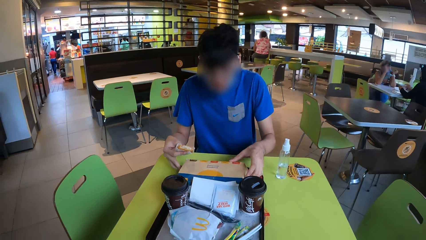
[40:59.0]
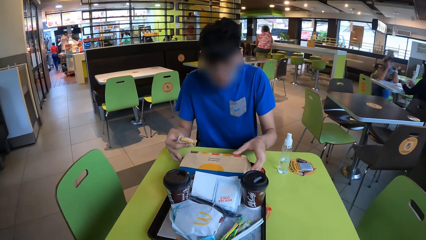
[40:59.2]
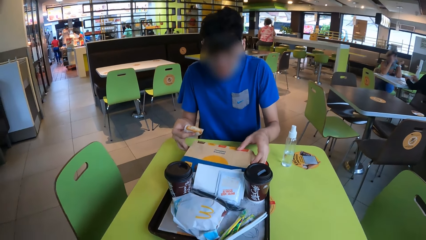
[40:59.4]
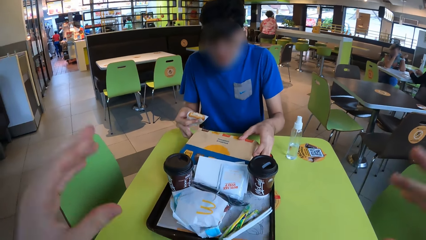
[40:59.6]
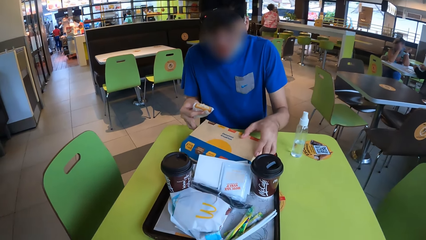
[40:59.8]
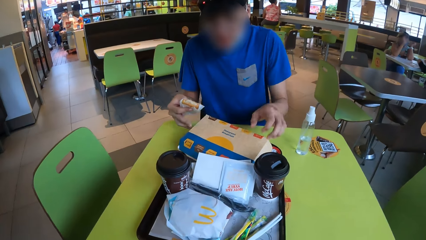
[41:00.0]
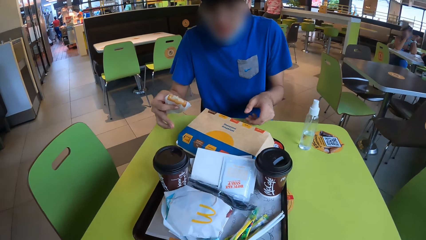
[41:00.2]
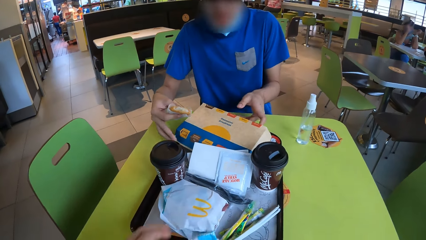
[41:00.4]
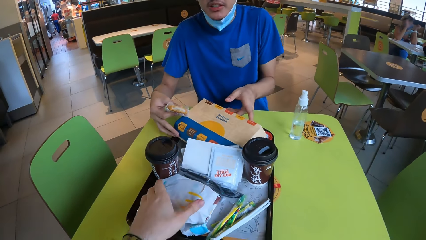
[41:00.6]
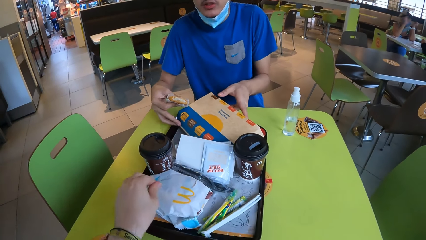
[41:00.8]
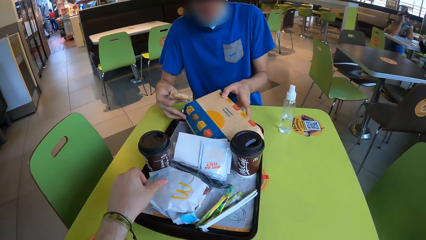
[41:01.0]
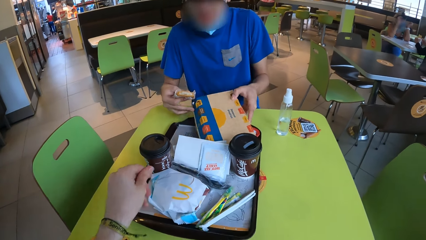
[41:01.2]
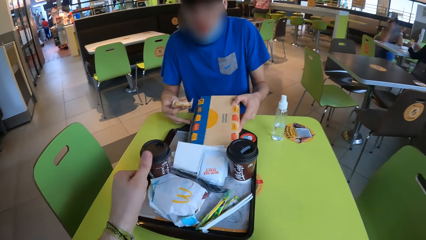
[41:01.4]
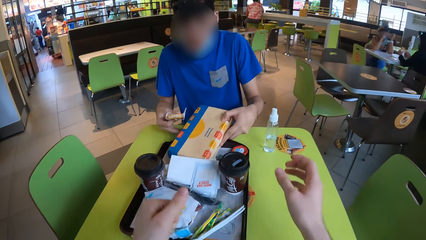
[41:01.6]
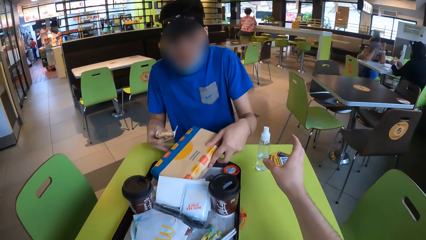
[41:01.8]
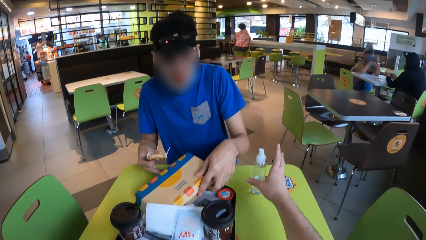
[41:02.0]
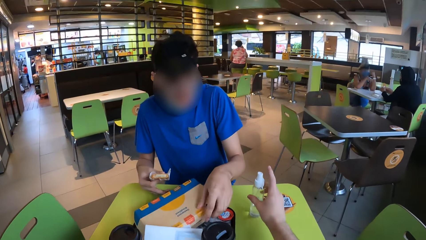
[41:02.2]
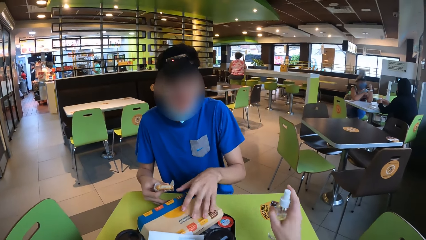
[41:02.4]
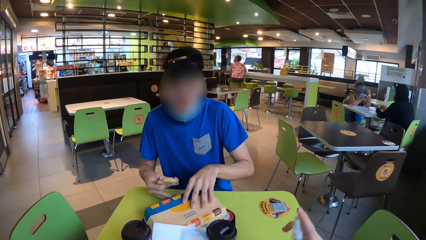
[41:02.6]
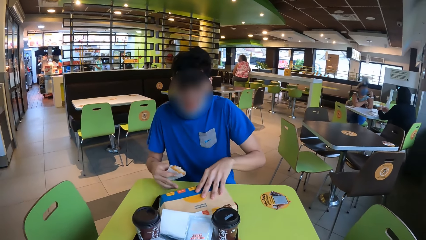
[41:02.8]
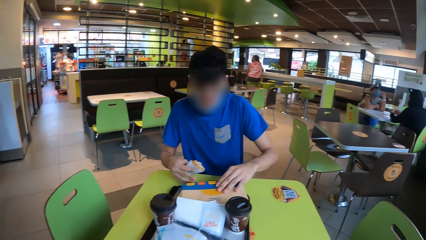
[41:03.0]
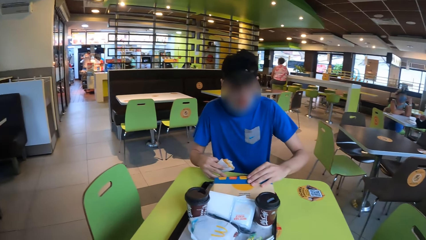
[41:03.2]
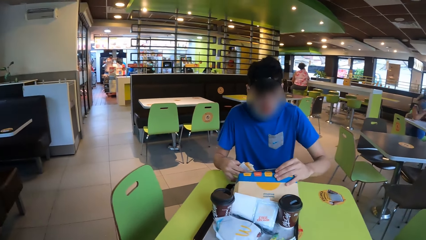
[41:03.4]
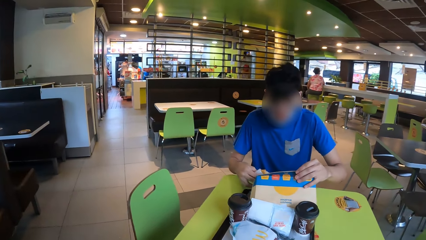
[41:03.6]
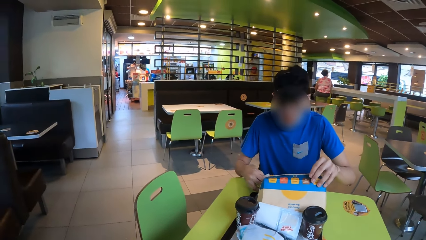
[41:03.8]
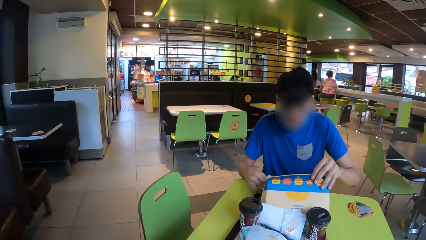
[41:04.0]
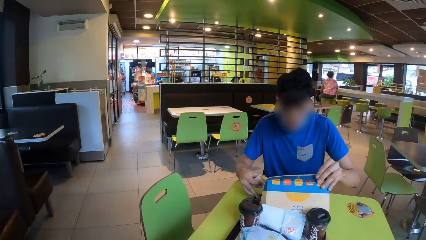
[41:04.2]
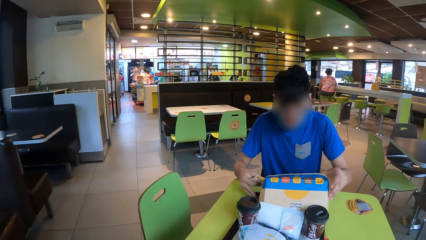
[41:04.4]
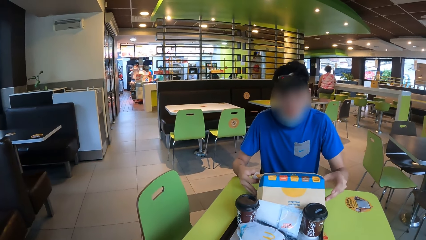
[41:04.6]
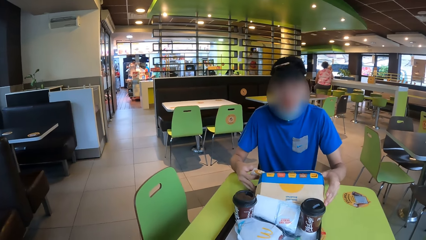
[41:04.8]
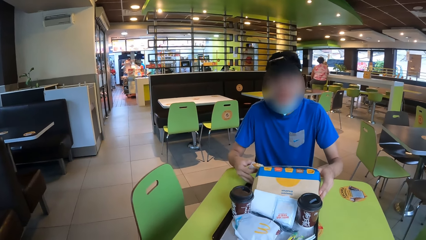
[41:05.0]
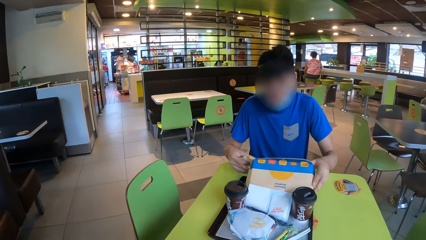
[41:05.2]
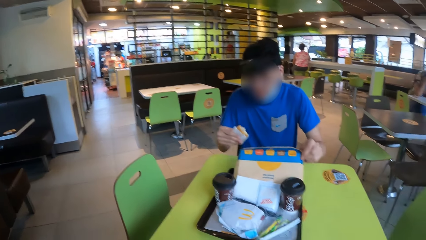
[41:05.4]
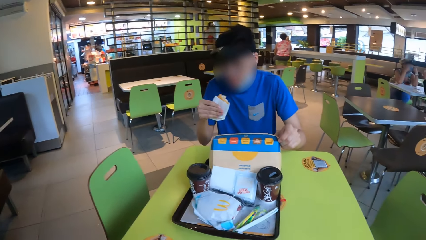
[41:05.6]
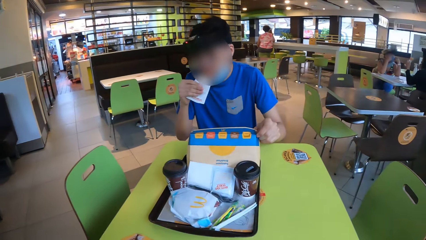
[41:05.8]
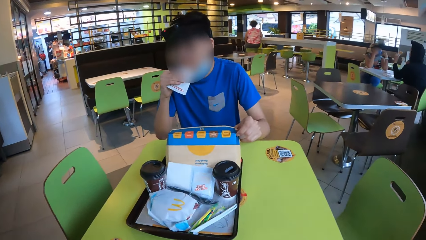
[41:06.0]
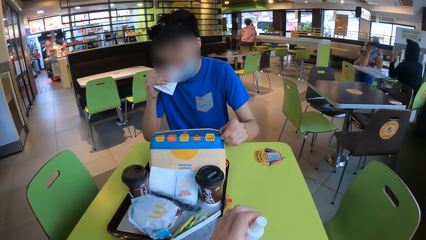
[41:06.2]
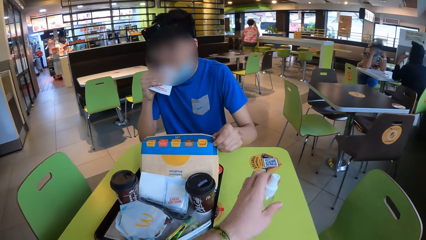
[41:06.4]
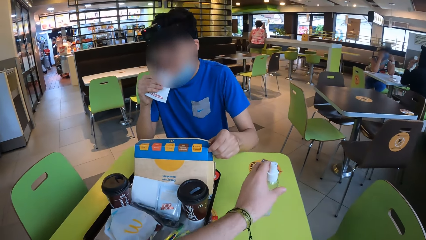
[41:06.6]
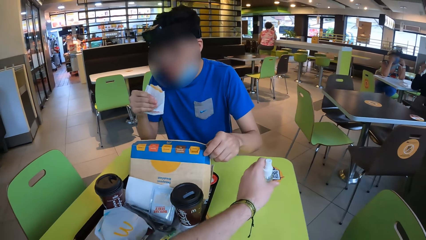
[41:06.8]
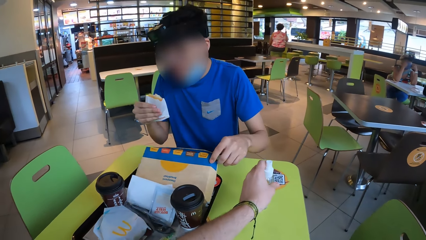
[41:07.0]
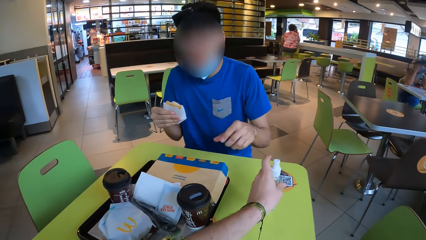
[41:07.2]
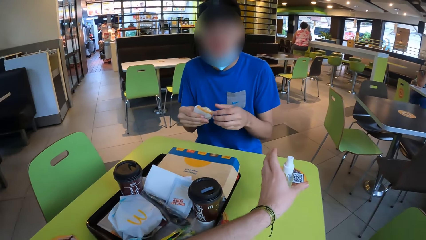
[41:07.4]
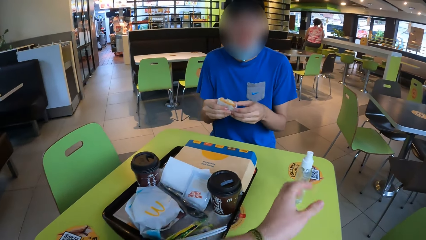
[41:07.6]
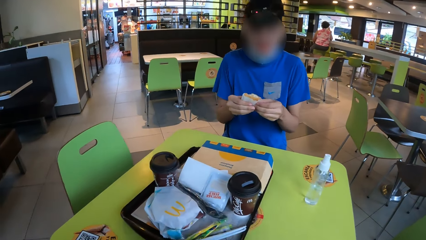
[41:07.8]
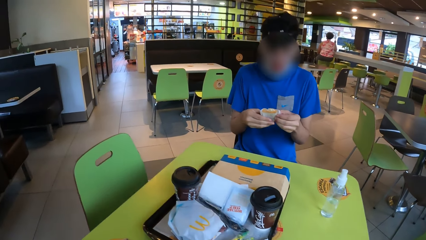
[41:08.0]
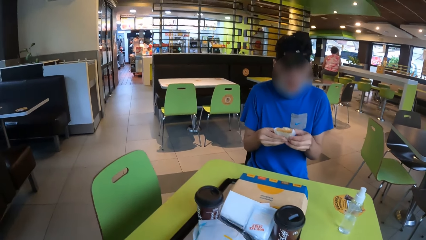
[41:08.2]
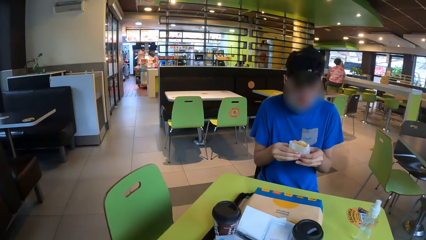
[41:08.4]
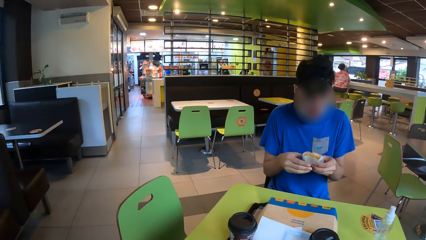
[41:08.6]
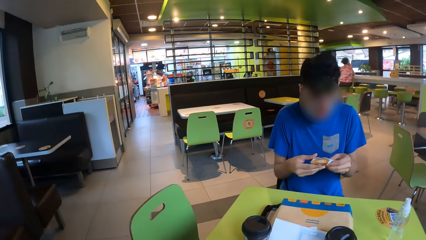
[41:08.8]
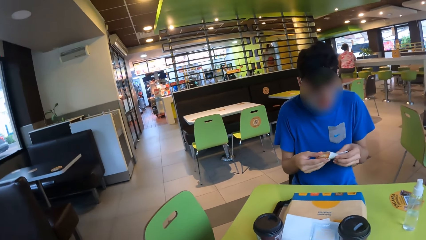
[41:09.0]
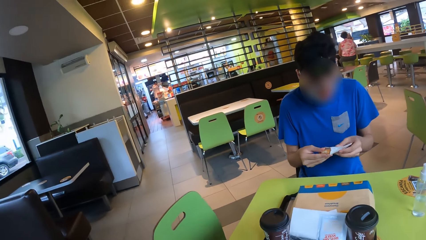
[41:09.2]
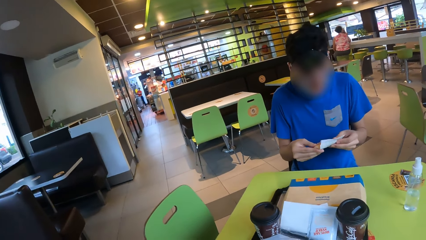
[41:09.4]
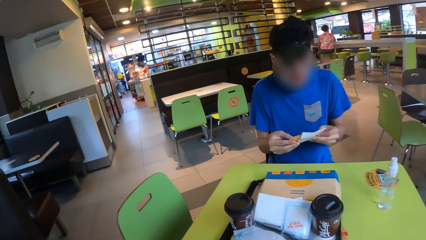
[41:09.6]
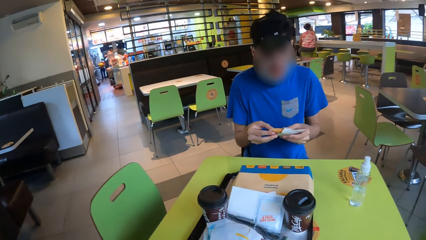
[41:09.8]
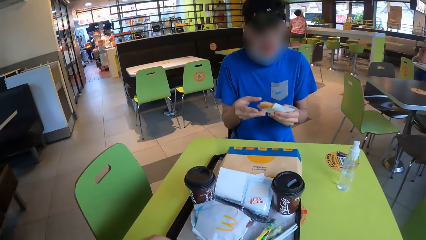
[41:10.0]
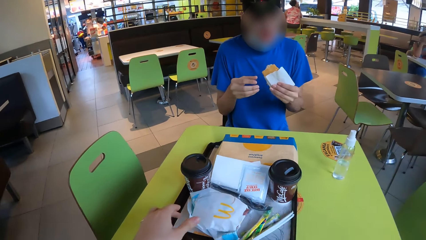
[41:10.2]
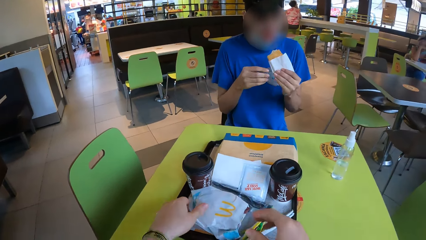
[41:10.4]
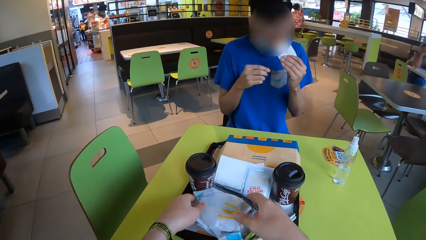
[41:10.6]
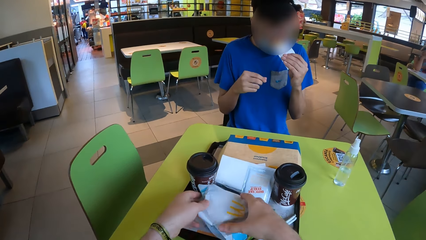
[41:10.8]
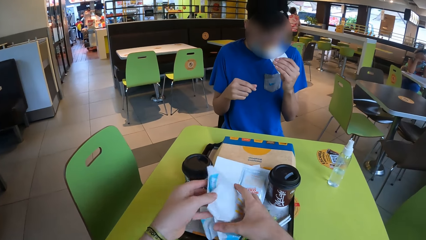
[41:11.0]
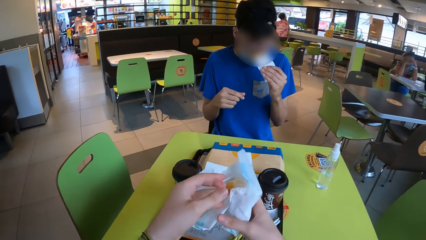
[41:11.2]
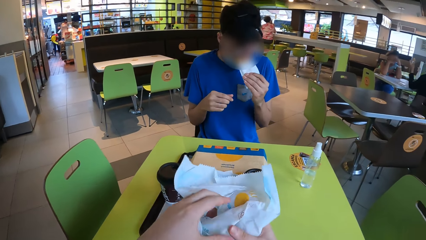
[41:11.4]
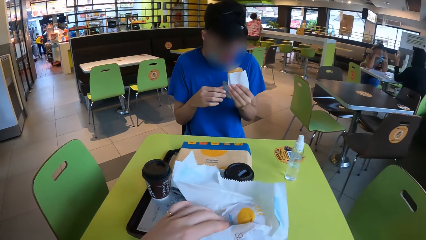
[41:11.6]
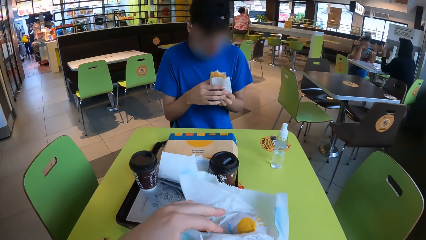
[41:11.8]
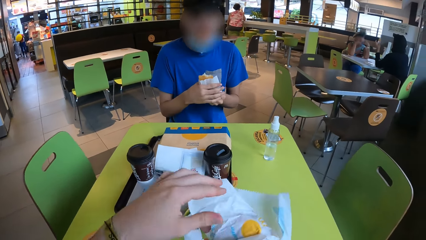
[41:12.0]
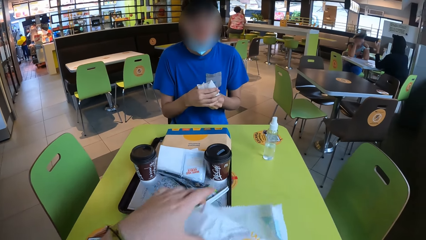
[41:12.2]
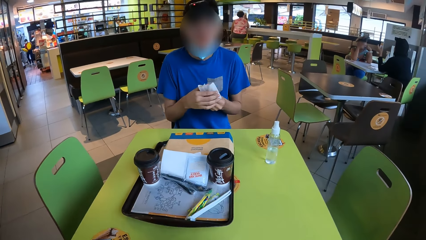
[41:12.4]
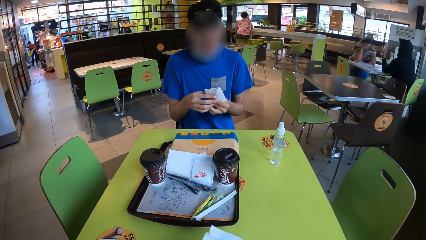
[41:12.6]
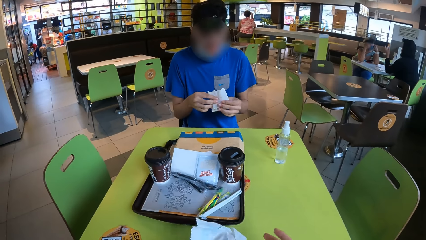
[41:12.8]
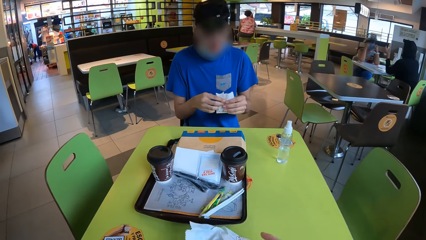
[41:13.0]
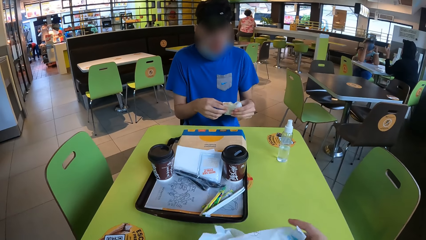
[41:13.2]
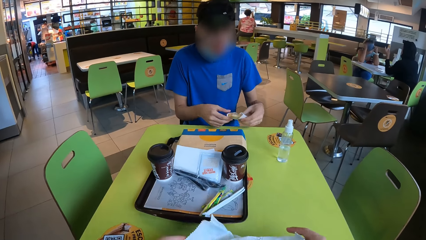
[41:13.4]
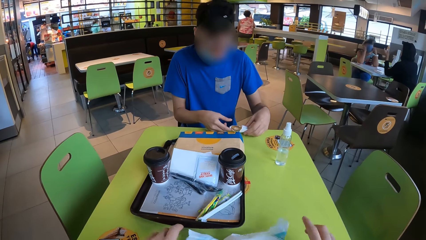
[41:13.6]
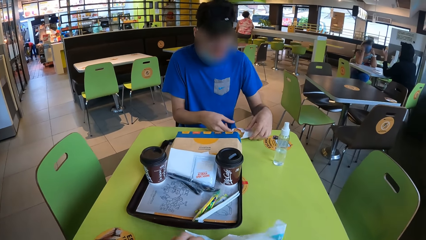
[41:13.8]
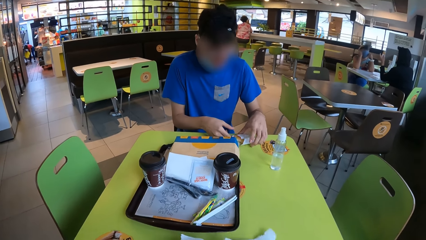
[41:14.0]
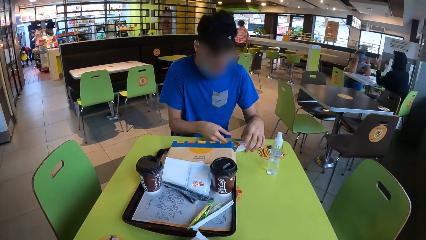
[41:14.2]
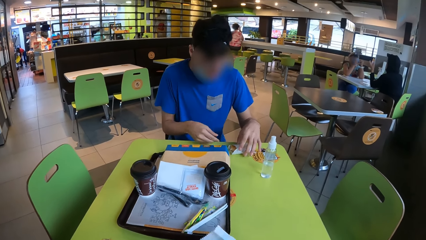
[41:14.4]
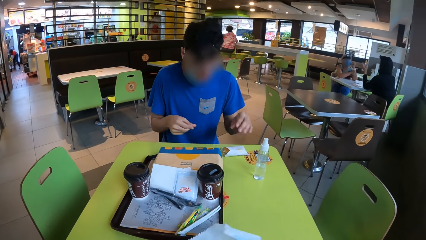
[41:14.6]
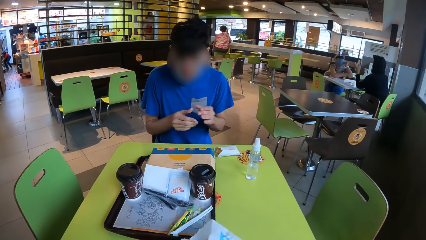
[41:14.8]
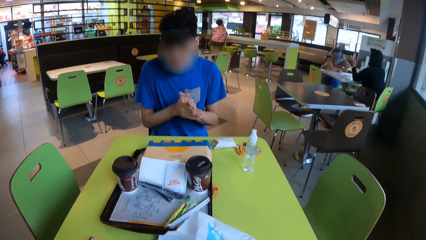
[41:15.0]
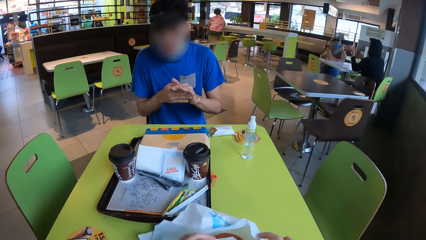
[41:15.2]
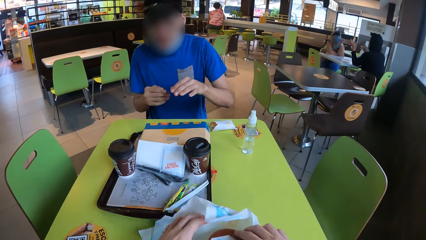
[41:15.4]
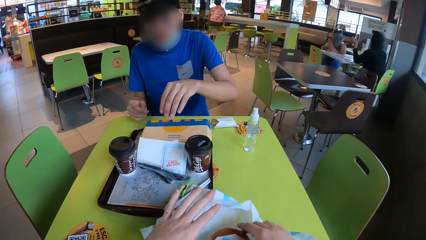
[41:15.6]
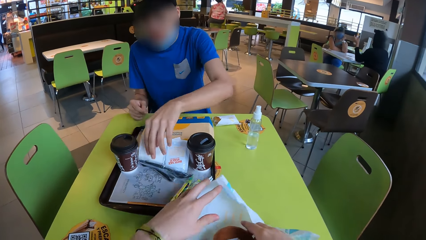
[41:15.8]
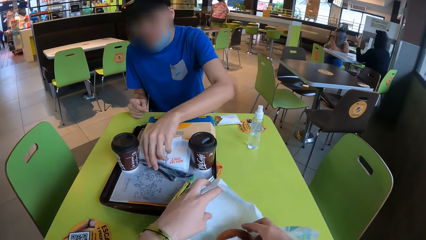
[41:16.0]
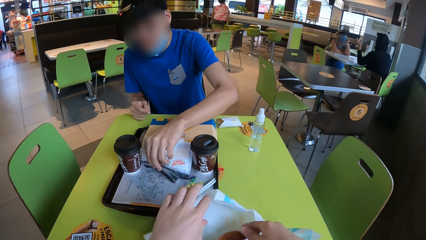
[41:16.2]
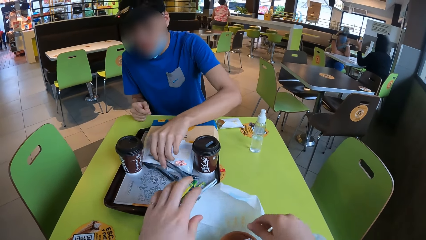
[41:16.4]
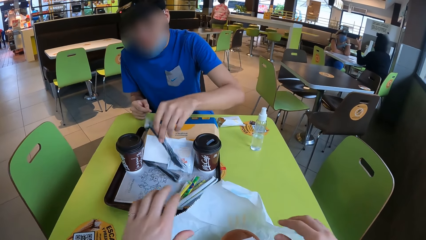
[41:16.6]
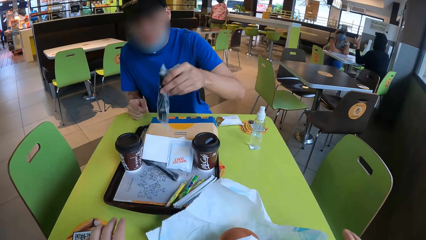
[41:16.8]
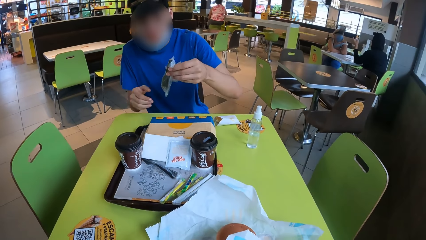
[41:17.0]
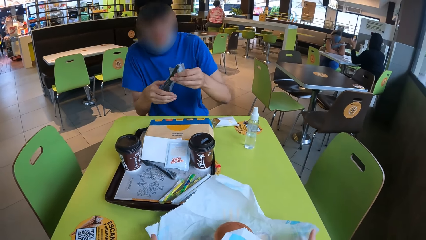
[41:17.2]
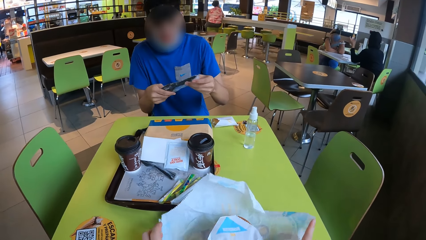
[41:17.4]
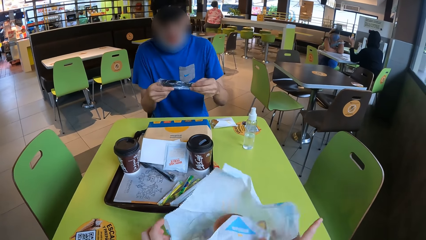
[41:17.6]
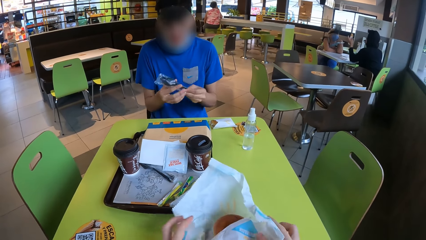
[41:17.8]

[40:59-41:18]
The man overturns the box. The camera wearer lowers a hand and rubs his fingers together. He picks up the spray bottle. The man opens the box, interacts with the camera wearer and takes a bite from the bun. The camera wearer places the spray bottle on the table. The man holds the bun with both his hands, removes the bun from the wrapper and takes a bite from the bun. The camera wearer picks up the burger. He takes the paper and unwraps the burger from the wrapper. The man places the burger in the wrapper, holds the snack with both hands and places the paper on the table. The camera wearer unfolds the paper and unwraps the burger from the wrapper. The man puts the snack down, rubs his hands together, picks up a fork and holds the fork with both his hands.
